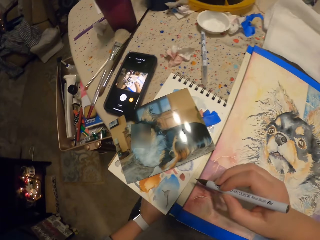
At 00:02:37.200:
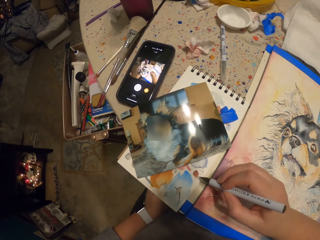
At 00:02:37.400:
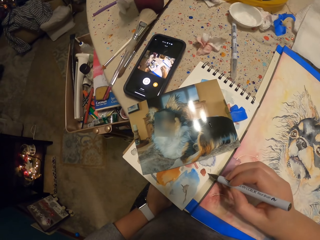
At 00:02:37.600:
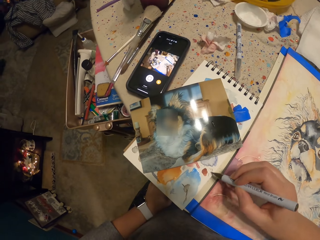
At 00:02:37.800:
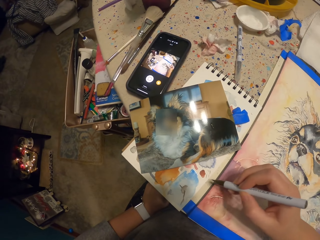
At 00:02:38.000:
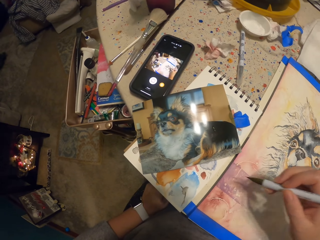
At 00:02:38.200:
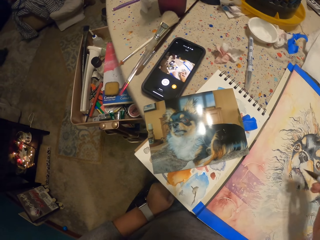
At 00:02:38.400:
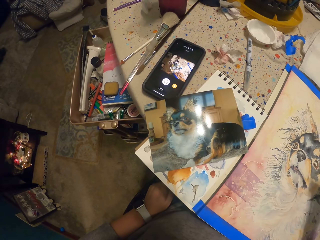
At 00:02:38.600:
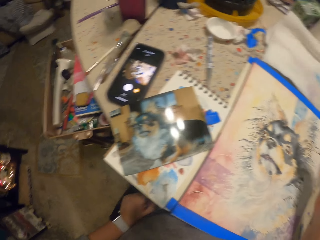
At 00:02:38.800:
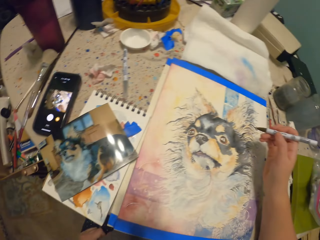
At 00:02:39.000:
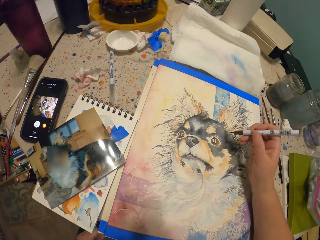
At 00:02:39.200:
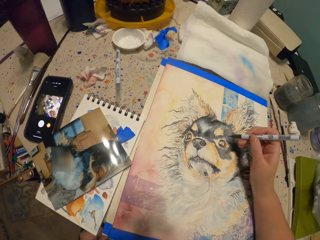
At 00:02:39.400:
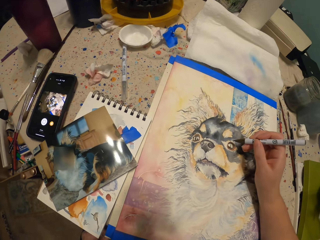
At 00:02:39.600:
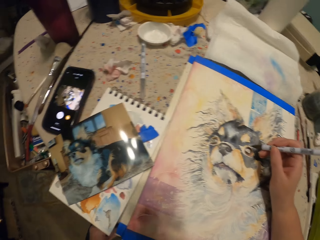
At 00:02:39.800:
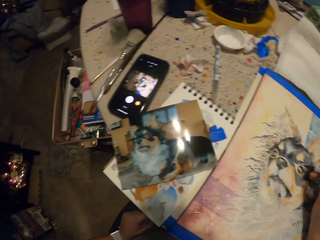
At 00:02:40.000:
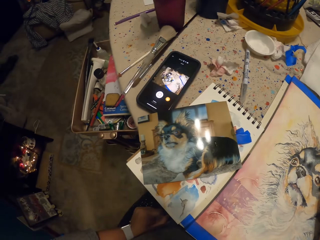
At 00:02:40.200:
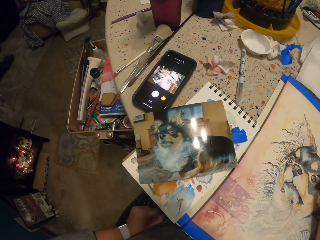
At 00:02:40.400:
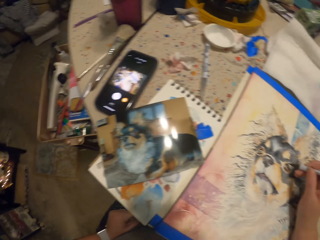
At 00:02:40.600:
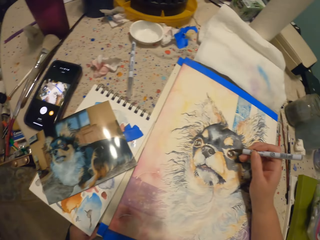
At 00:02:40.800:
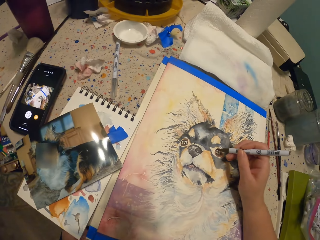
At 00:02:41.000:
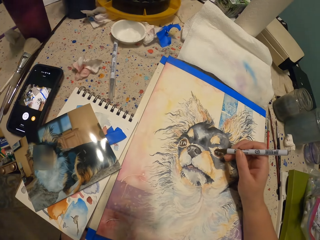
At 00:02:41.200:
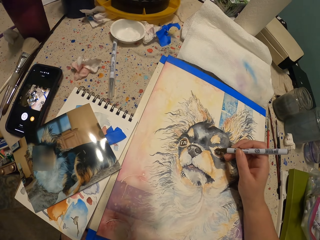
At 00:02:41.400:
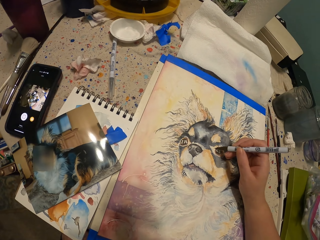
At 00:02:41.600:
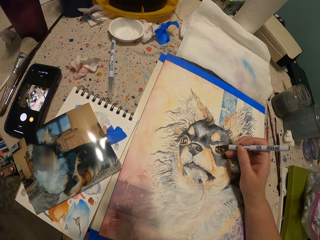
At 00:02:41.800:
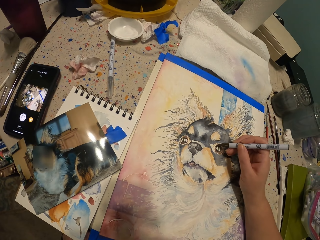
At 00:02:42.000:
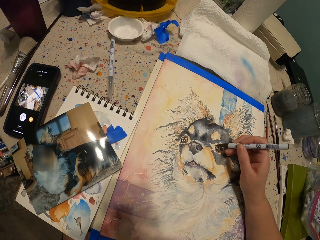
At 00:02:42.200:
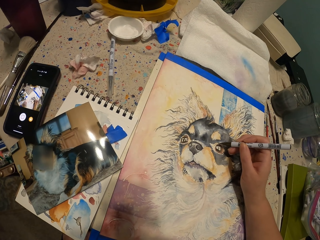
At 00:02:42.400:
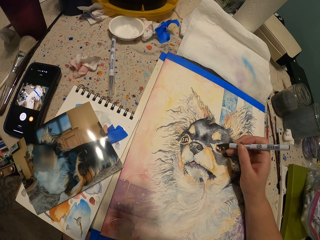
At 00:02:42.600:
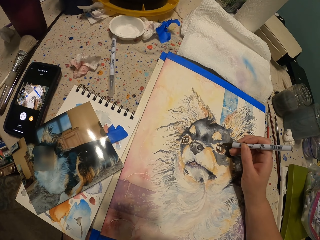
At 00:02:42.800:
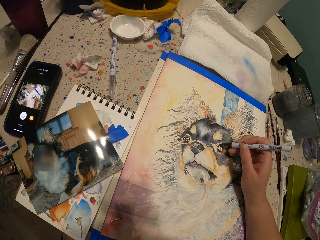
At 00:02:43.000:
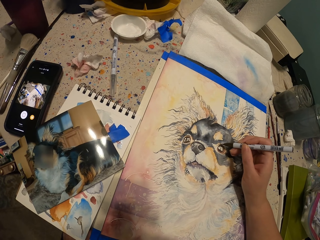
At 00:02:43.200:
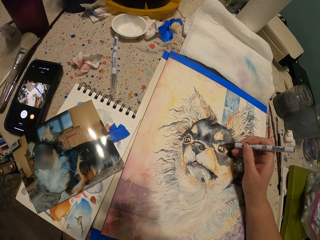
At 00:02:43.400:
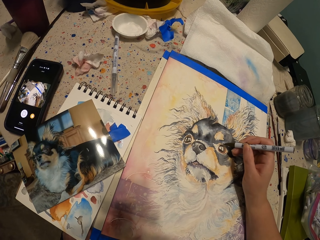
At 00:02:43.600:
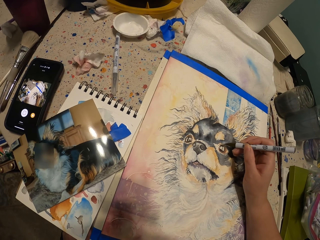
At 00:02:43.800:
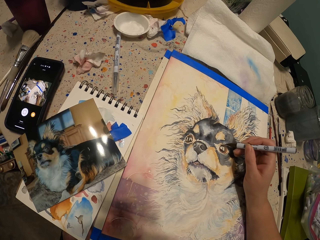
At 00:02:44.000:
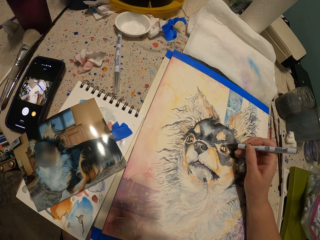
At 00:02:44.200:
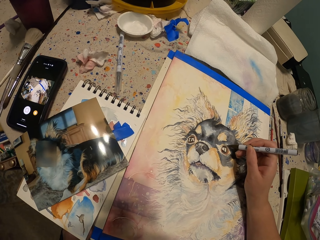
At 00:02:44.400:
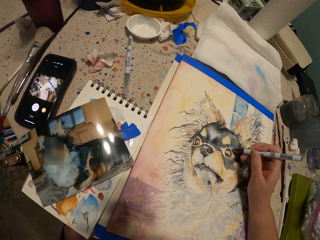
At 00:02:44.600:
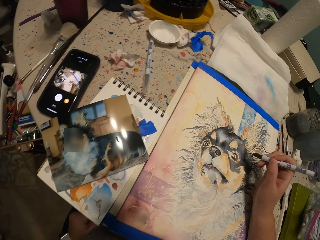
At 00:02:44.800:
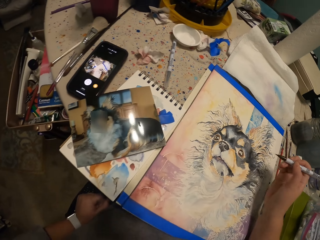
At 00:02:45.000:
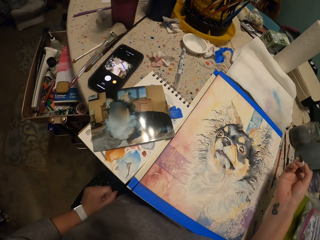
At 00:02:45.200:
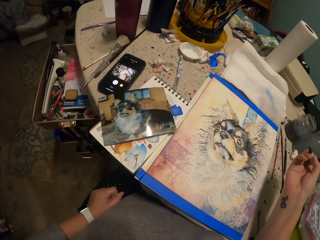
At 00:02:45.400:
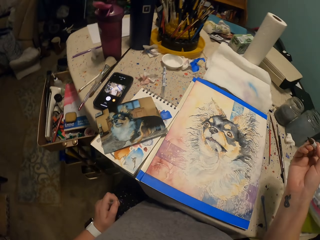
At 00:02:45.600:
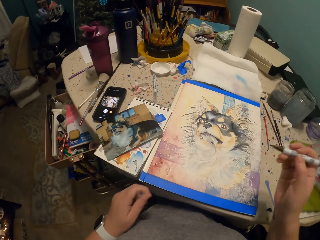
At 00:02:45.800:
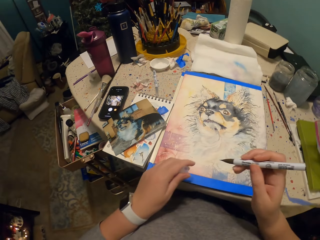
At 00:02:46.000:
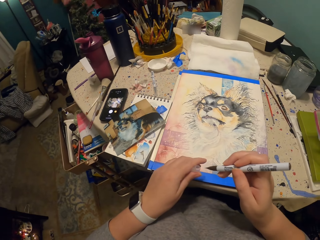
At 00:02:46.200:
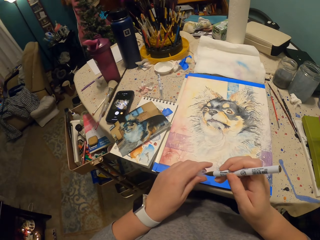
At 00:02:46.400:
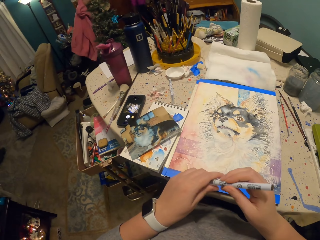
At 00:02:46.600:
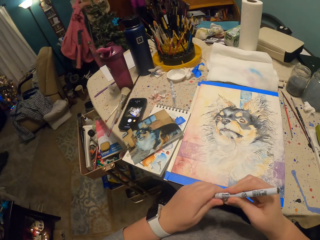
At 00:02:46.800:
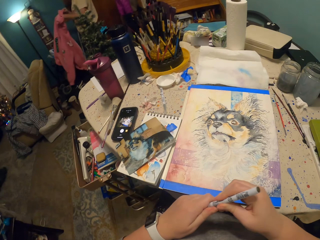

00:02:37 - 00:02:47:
The camera wearer draws aside. They write on a paint board with a pen, pick up a drawing pencil, and look around. They paint the painting on paper with the pen. They draw on the painting. They move their hand away from the drawing. They cover the pen with its lid.

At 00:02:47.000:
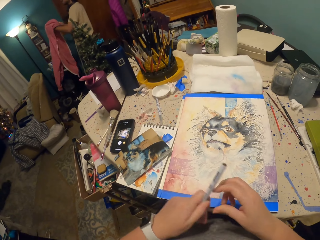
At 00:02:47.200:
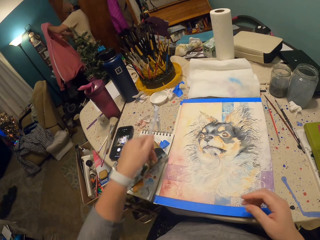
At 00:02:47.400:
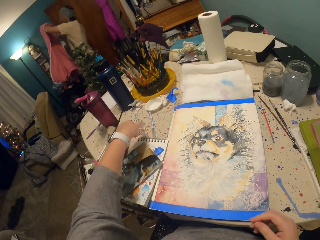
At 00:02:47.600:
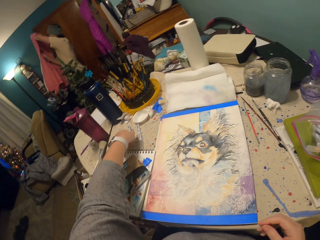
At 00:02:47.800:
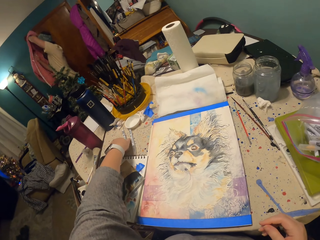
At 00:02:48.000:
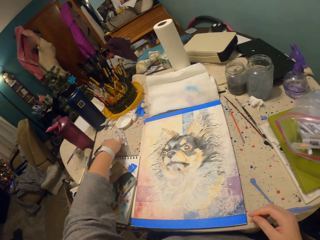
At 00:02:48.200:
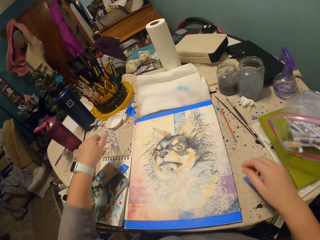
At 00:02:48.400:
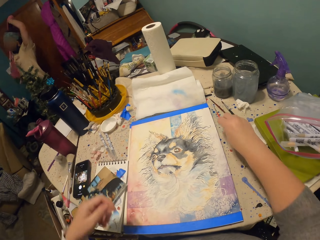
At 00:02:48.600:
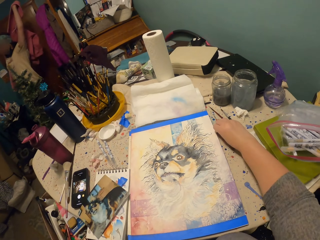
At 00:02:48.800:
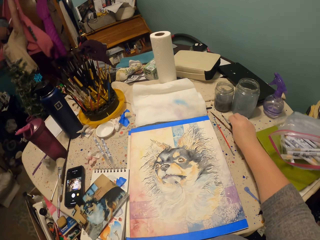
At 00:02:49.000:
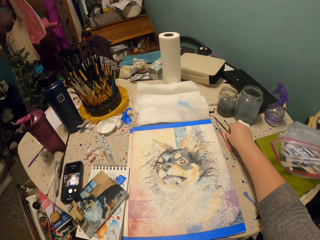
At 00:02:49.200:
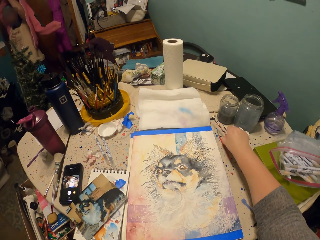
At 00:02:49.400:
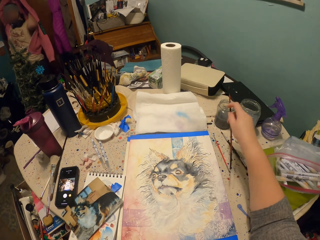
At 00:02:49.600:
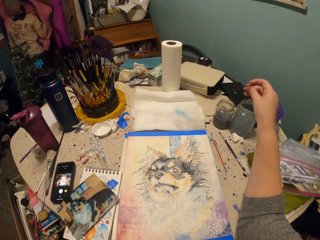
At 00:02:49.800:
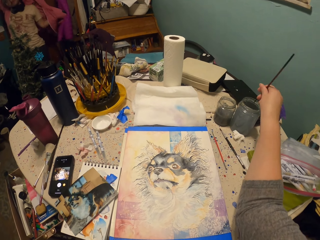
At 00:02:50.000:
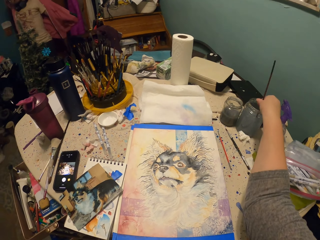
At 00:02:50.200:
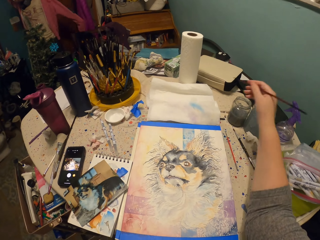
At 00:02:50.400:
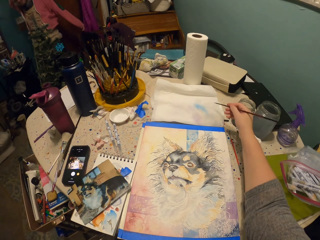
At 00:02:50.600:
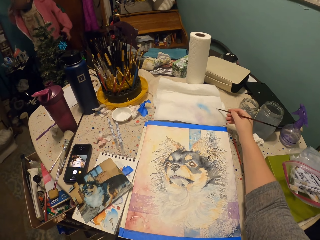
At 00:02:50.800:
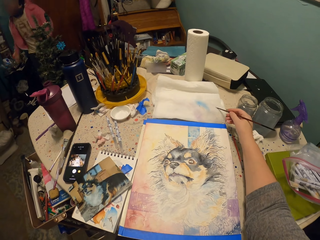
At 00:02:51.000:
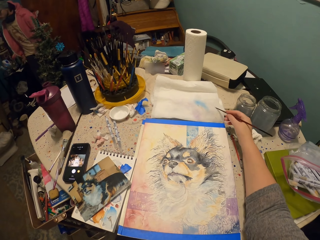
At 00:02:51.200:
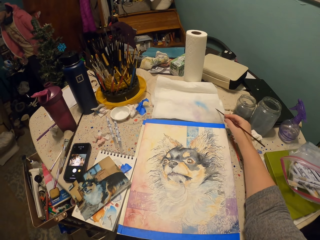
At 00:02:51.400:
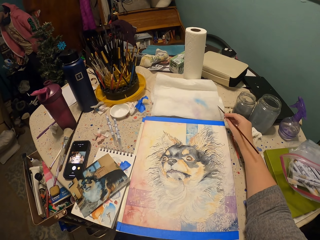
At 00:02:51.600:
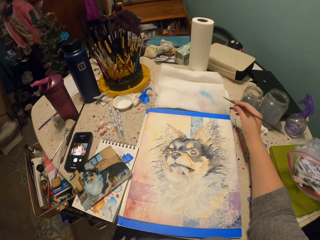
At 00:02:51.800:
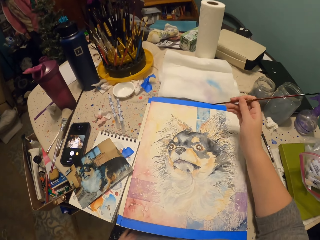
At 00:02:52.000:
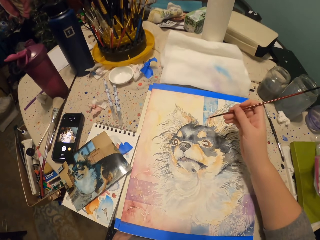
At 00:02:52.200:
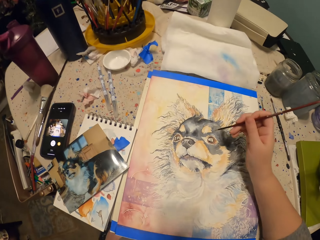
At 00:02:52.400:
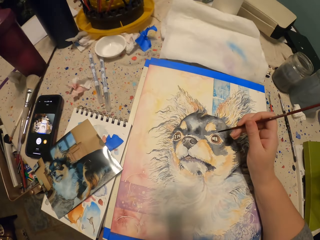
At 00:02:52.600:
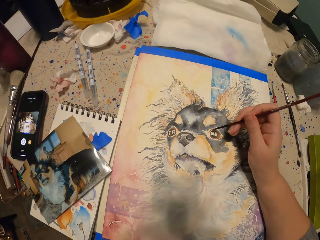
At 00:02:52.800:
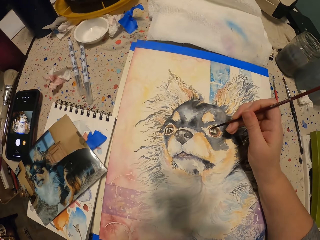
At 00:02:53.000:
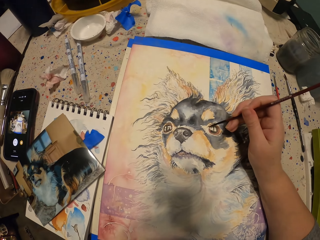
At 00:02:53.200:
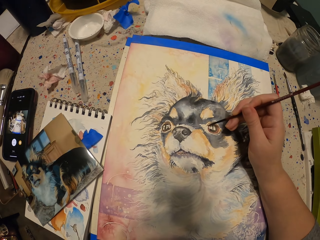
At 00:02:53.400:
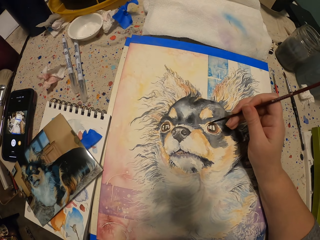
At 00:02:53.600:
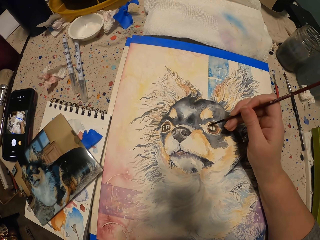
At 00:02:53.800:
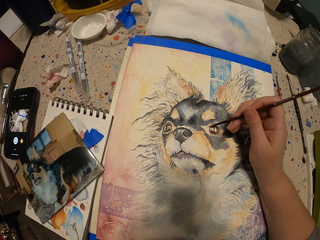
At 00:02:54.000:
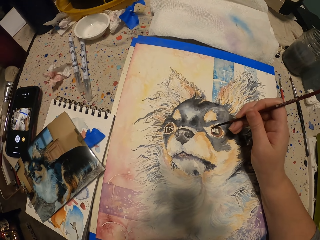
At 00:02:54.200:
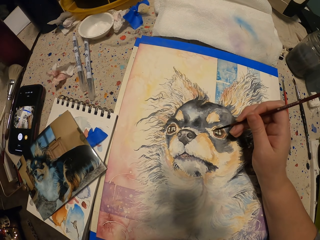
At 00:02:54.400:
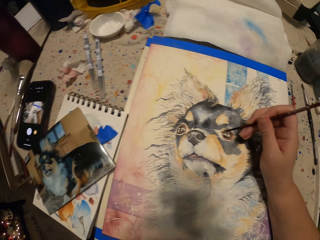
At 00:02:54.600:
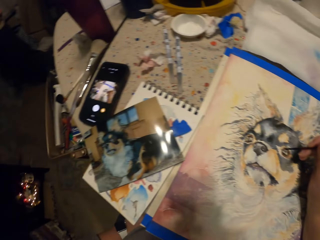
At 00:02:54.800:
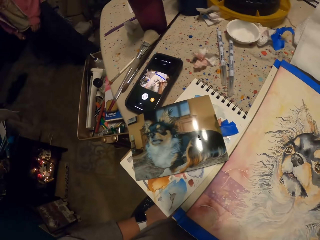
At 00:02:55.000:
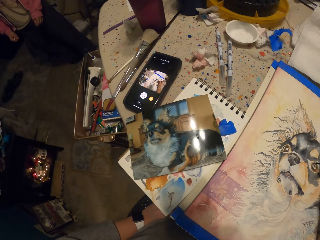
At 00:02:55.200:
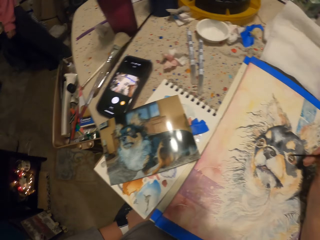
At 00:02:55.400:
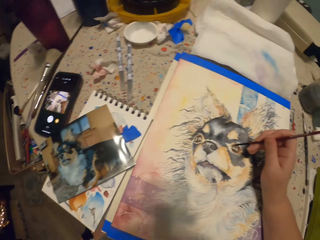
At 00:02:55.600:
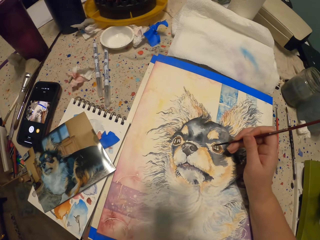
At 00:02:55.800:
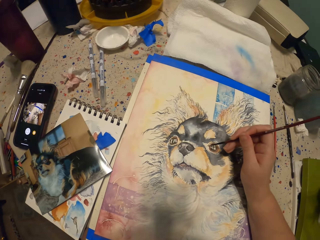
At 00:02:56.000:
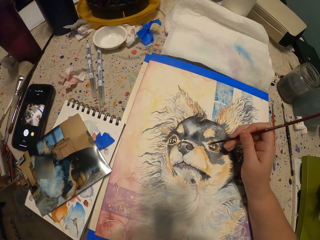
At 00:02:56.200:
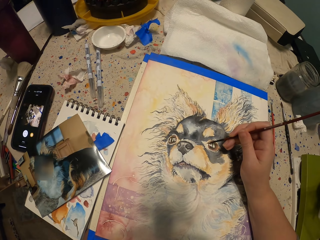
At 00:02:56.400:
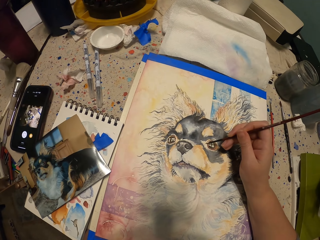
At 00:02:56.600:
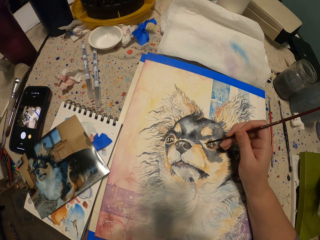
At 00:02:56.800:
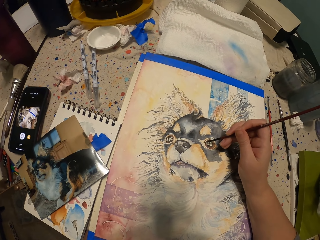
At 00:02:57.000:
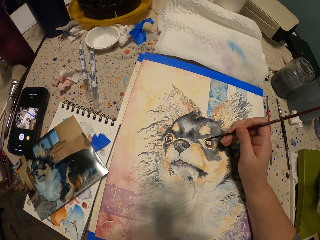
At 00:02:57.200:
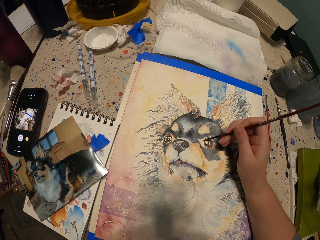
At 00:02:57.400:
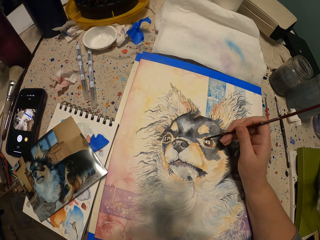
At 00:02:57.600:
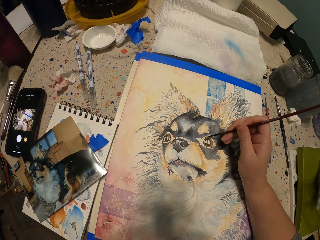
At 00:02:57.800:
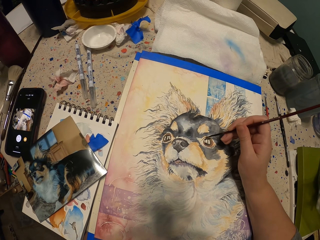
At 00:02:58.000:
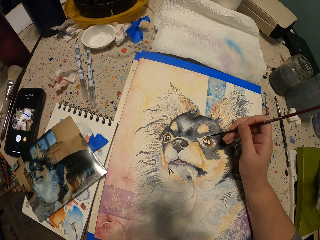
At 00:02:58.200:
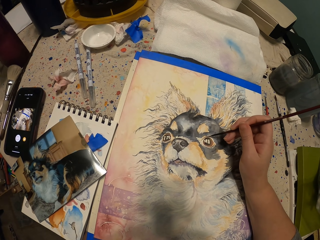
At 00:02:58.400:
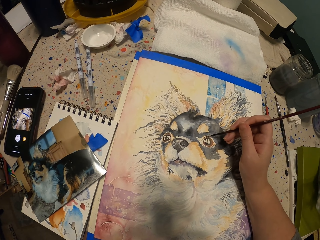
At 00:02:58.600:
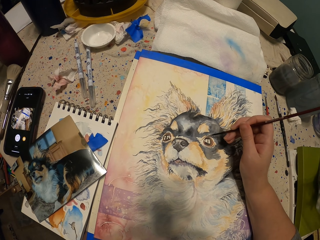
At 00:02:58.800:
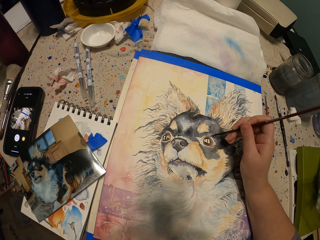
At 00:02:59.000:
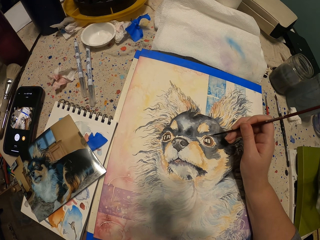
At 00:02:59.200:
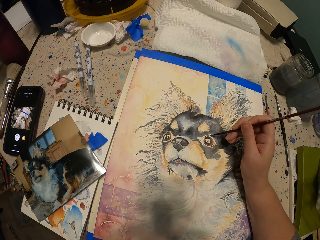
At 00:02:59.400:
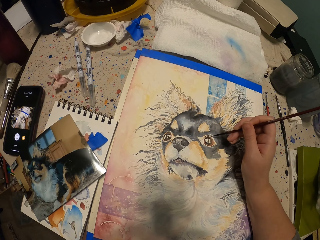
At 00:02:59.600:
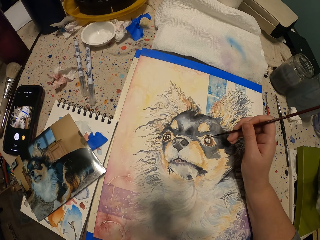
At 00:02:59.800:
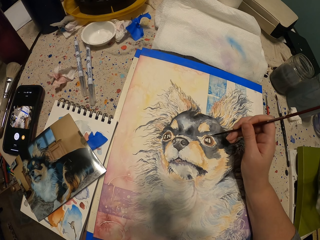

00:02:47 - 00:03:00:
A man picks up a jumper. The camera wearer puts the drawing pencil on the table. The man puts on the jumper. The camera wearer picks up a painting brush on the table. They dip the paintbrush in a water container on the table. They tap on the blotting paper. They wipe the brush on paper on the table. They paint on the painting paper with the paintbrush. They look around. They brush on the painting.
